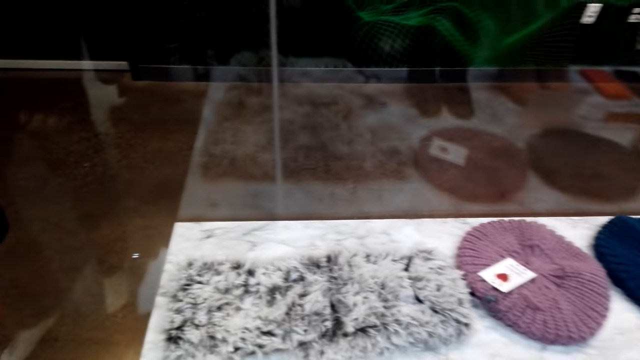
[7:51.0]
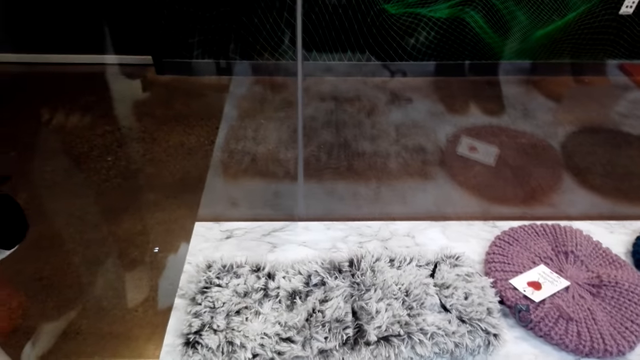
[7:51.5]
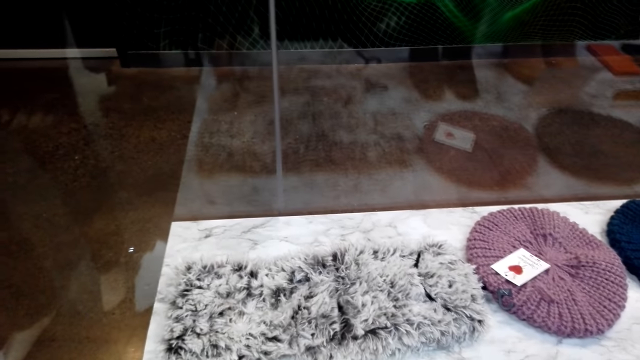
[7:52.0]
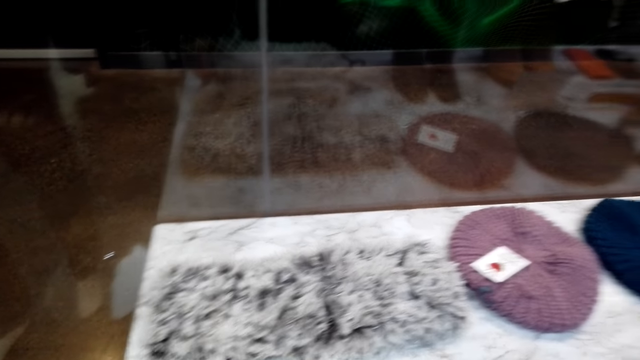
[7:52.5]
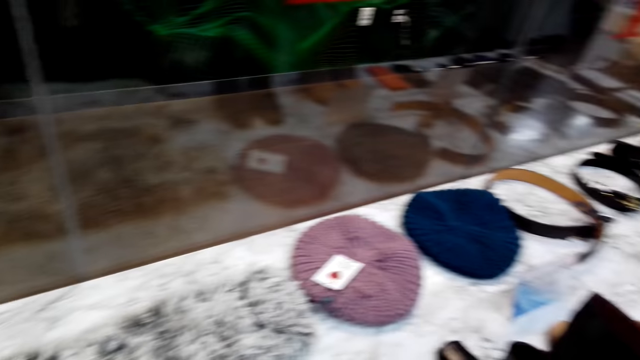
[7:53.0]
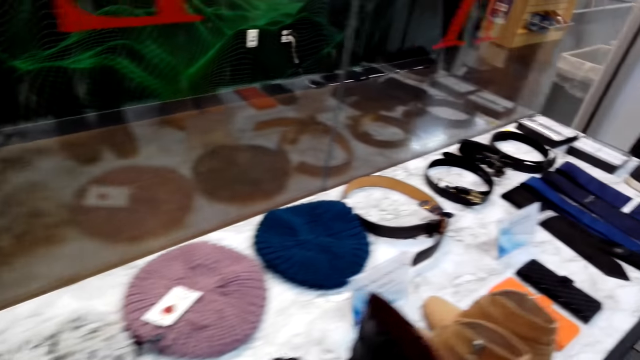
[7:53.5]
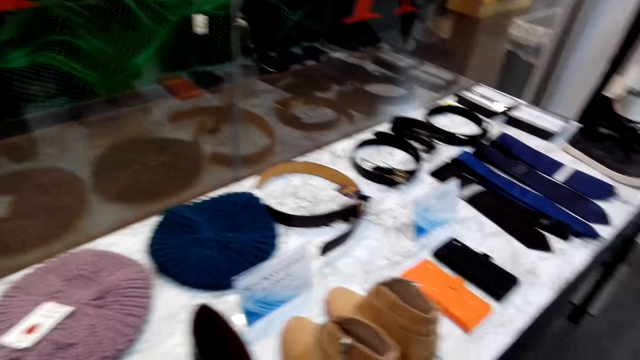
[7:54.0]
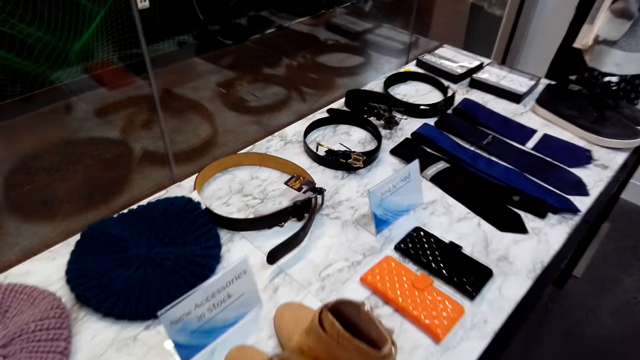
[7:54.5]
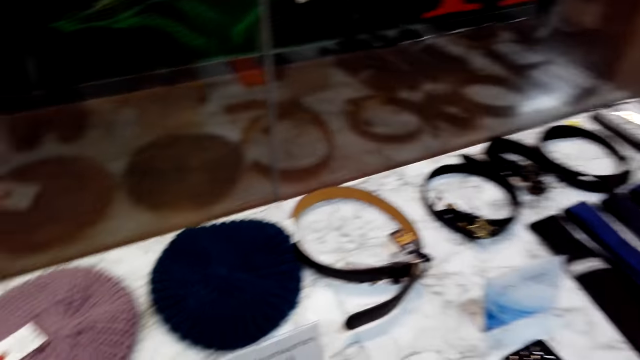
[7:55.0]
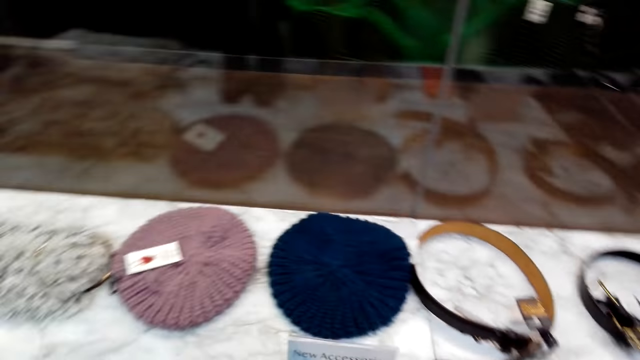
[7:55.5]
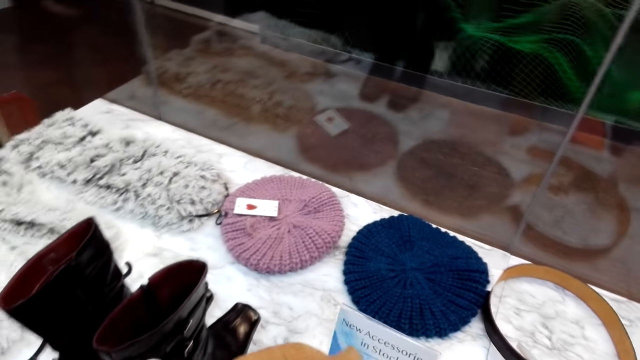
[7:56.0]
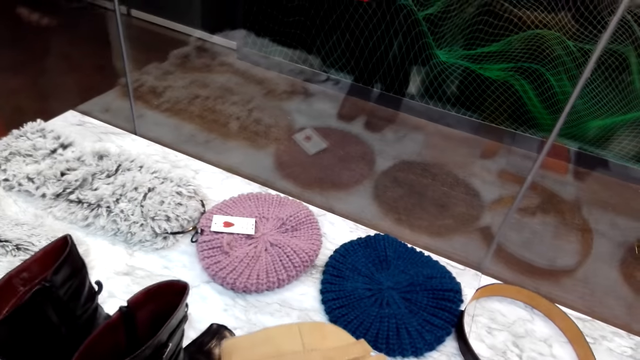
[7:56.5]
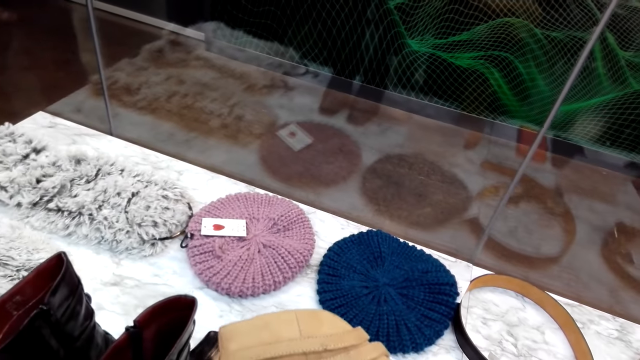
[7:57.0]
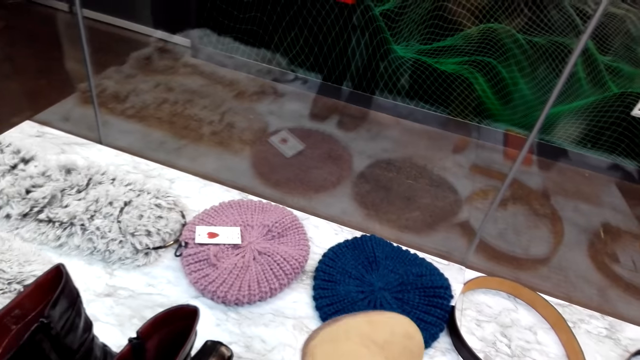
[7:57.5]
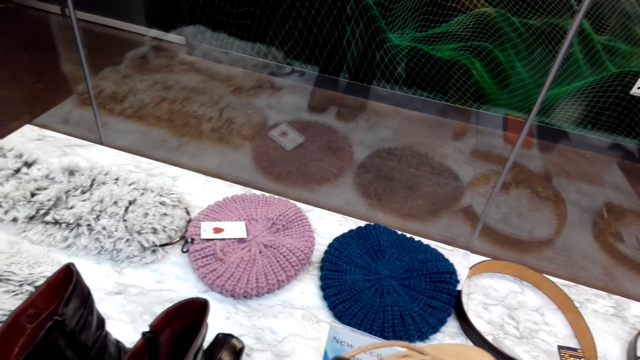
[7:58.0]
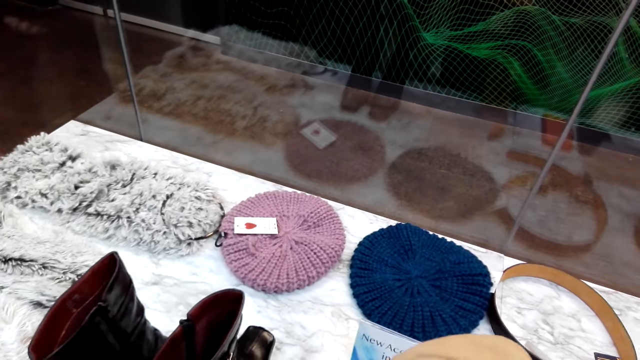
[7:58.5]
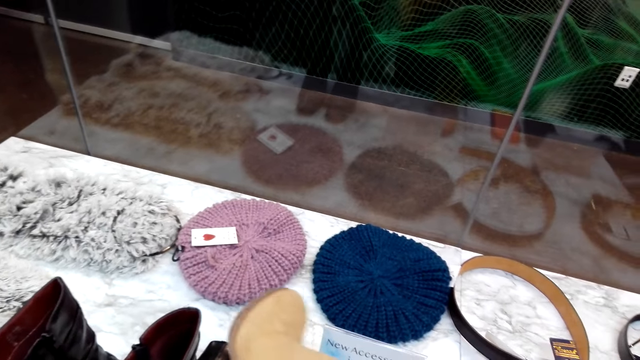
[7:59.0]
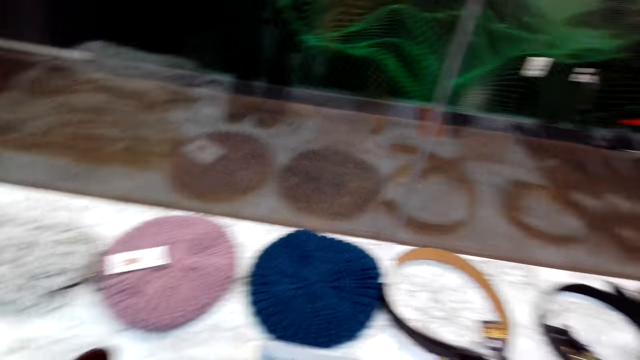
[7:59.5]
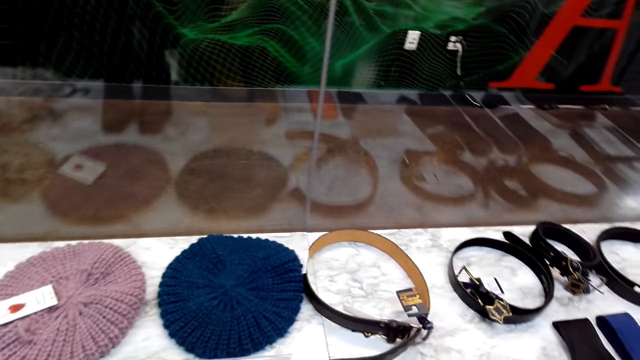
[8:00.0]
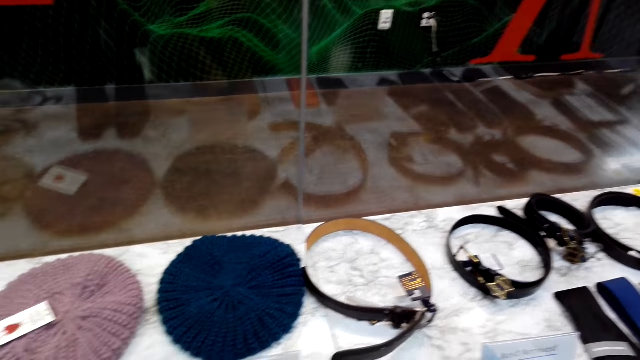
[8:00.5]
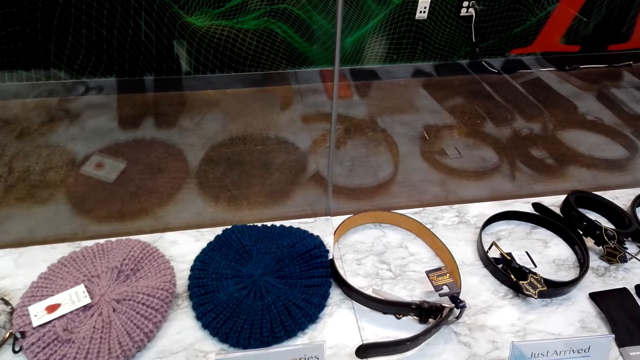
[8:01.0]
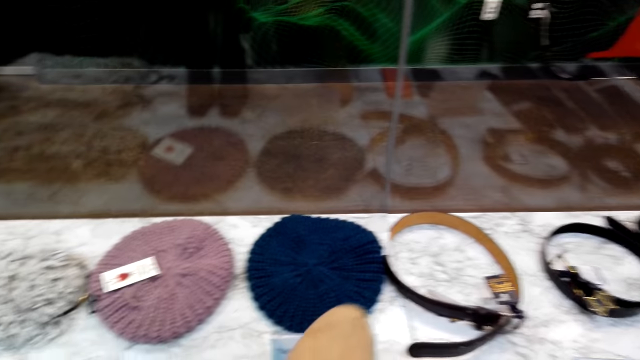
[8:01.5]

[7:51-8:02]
The camera wearer looks at the surface. They turn around the surface. They look at a boot. They pick up the boot from the table. They turn the boot.

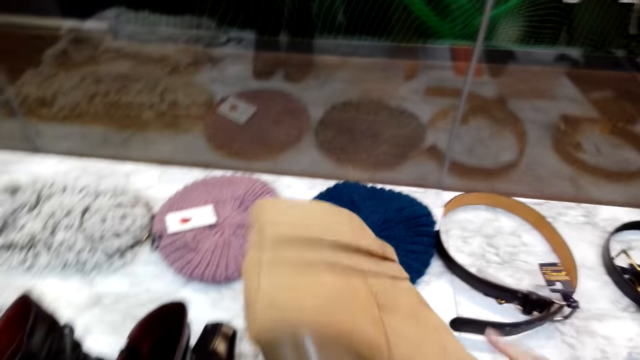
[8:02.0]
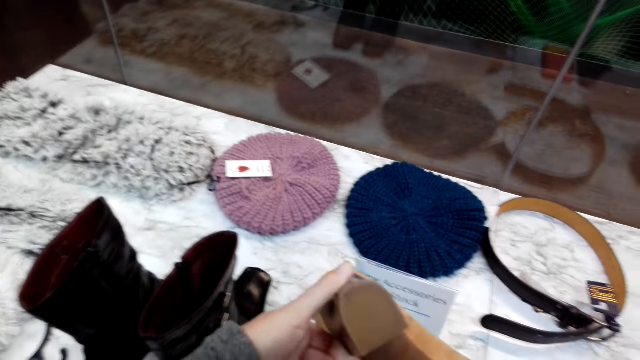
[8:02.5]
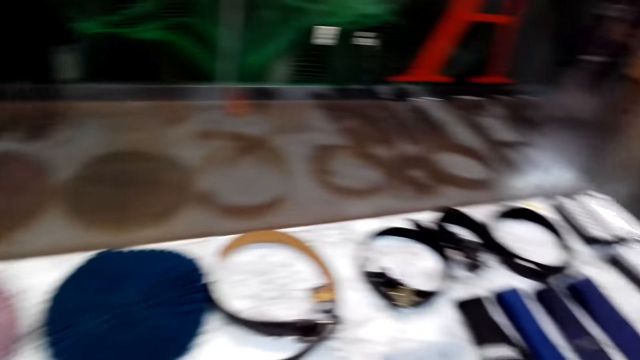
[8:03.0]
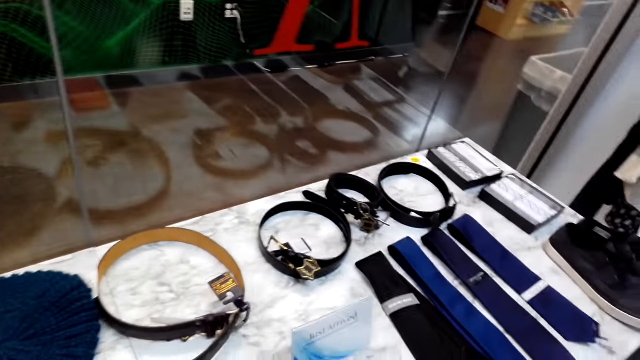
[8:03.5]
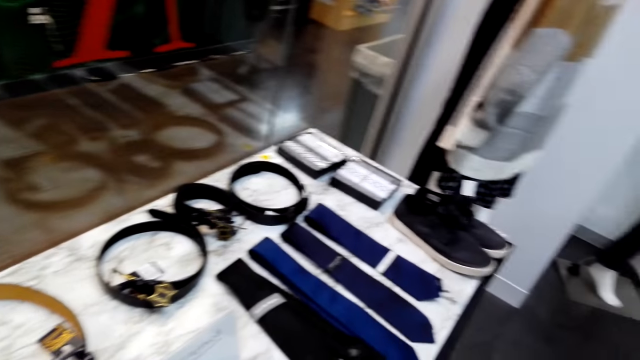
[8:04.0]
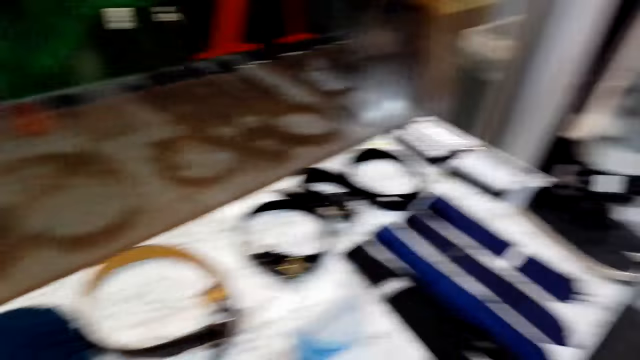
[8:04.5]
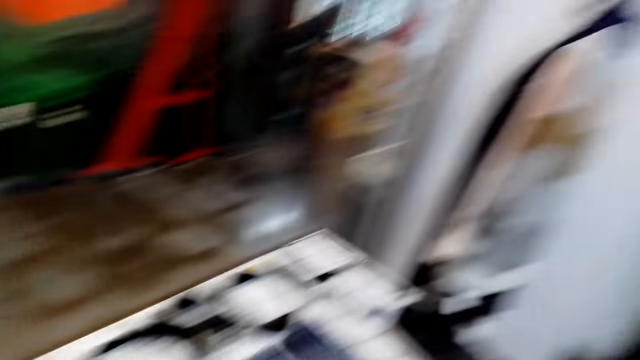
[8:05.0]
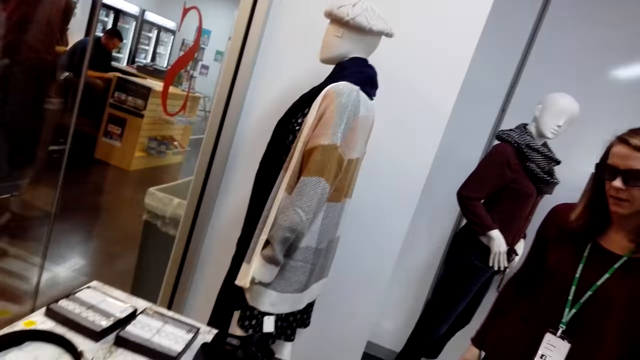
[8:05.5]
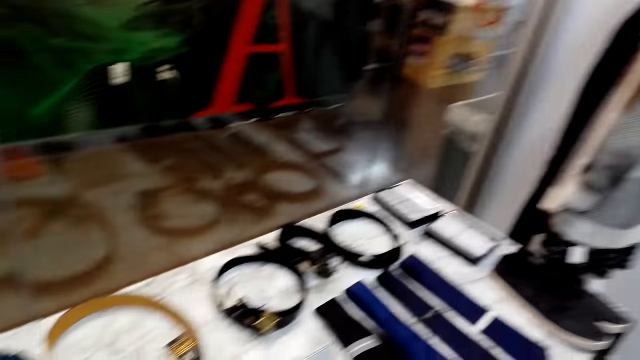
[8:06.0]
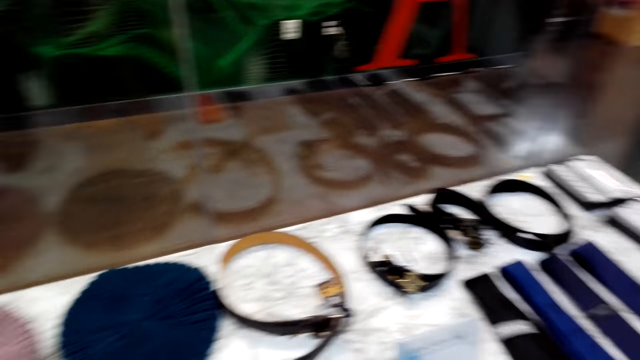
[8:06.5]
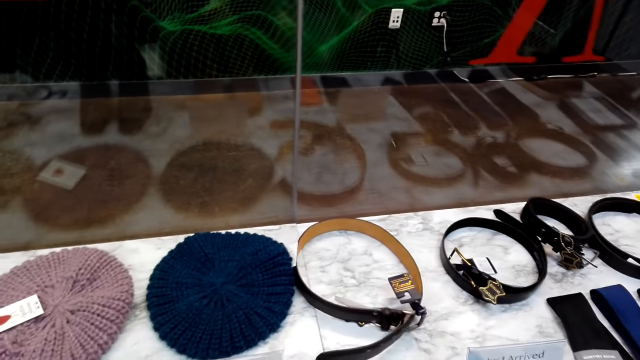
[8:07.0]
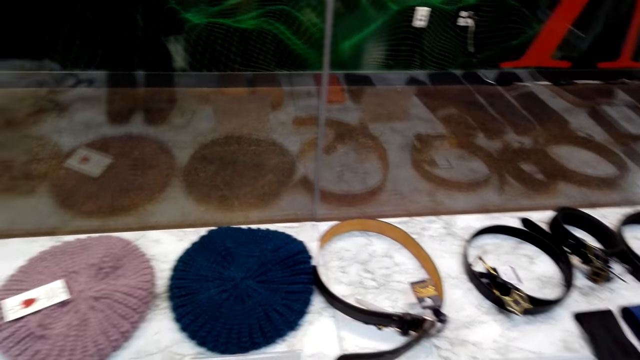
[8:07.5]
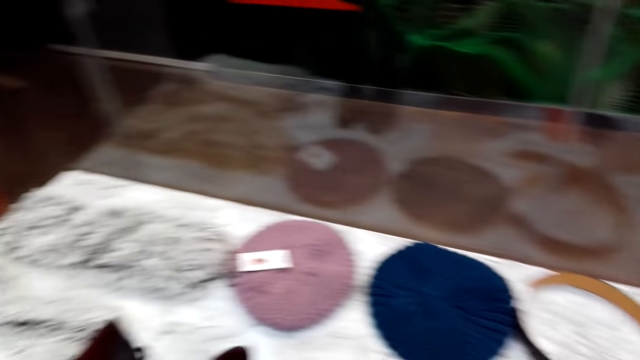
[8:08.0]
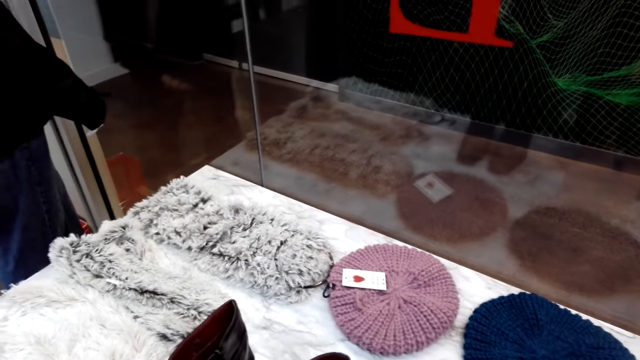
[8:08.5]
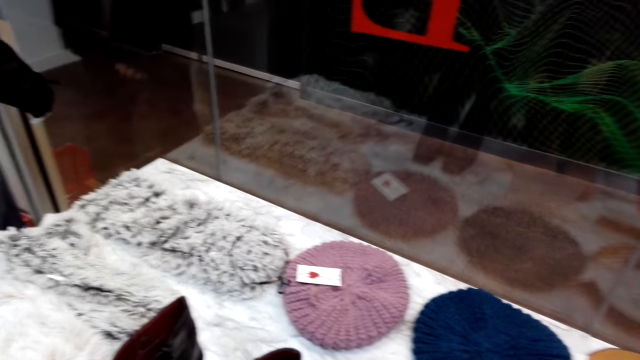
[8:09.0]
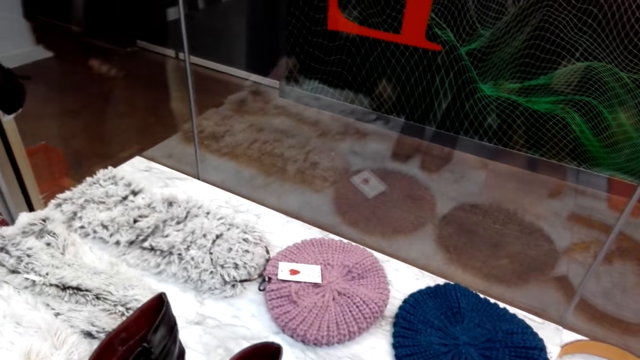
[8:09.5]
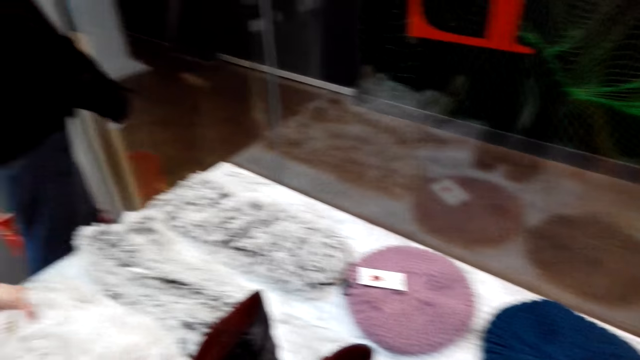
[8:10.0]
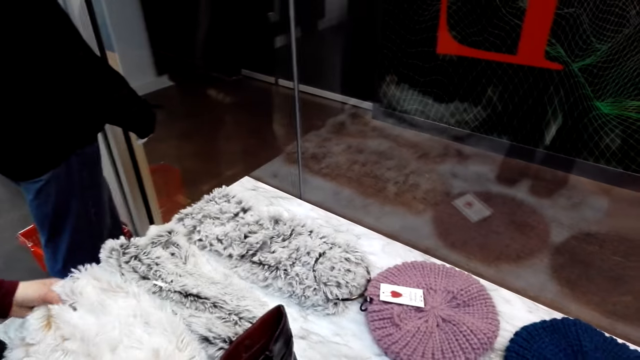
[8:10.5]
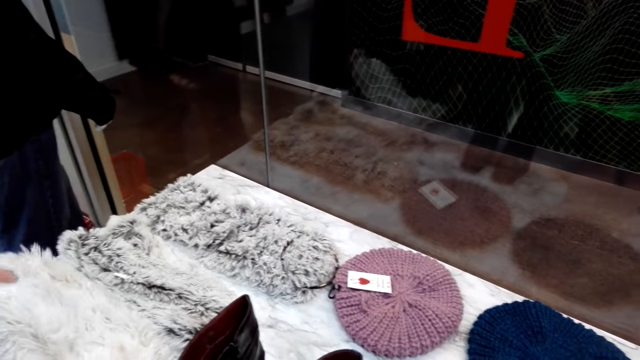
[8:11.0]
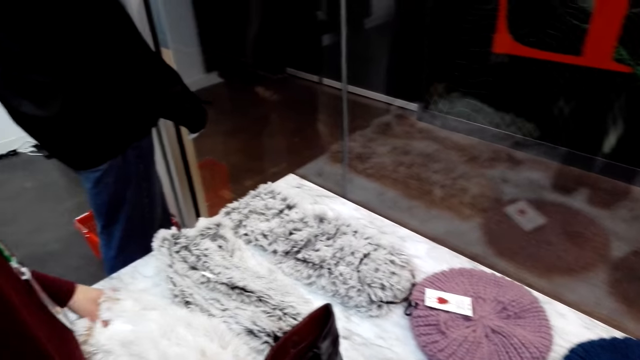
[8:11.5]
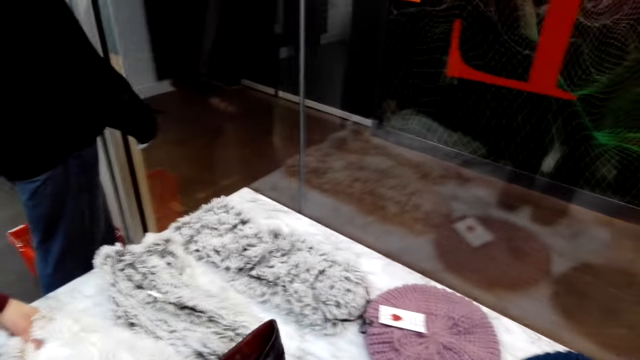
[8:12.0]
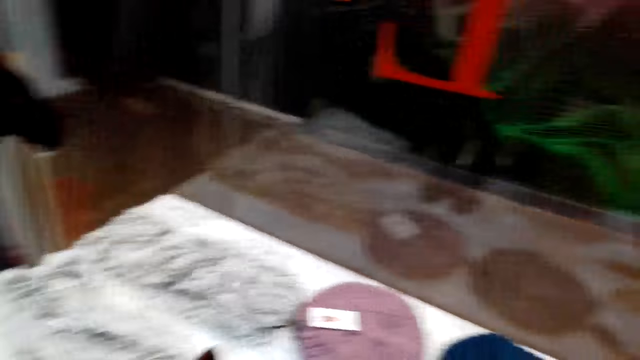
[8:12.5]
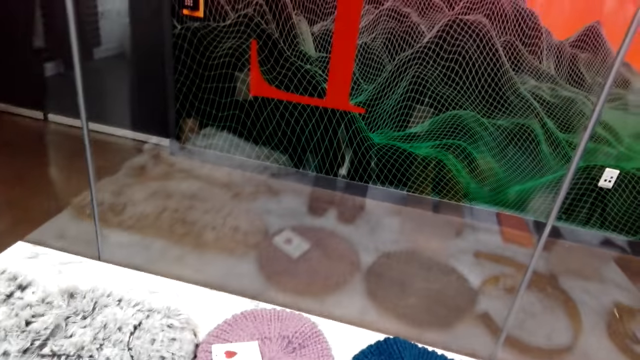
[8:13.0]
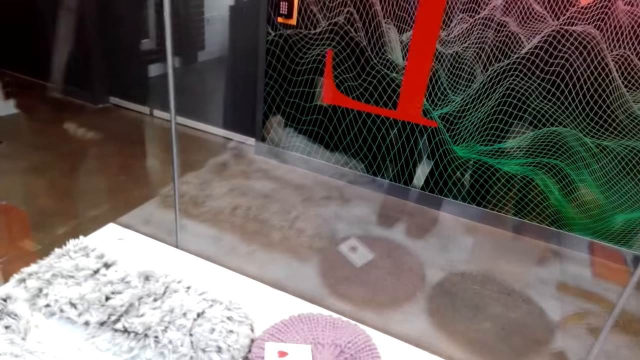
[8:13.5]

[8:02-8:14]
The camera wearer looks at the boot. They look at the surface. They look around the table. They look at a woman. They speak to the woman. The woman touches a scarf on the table.
